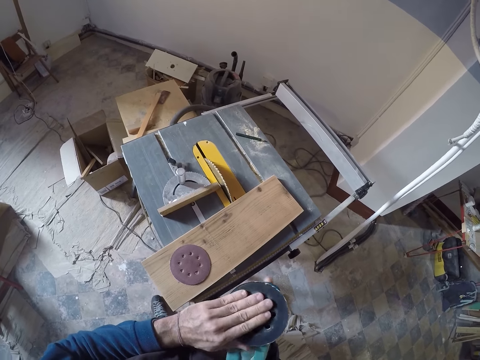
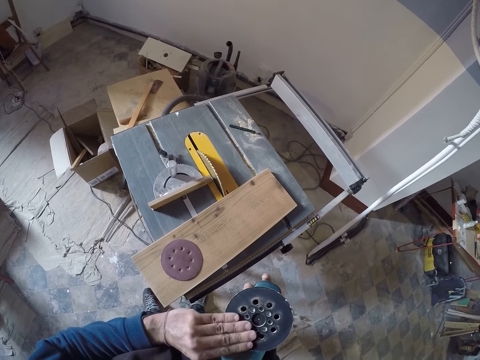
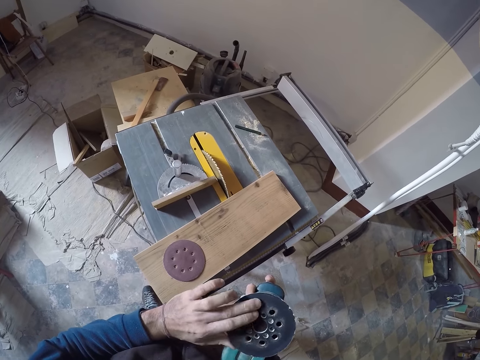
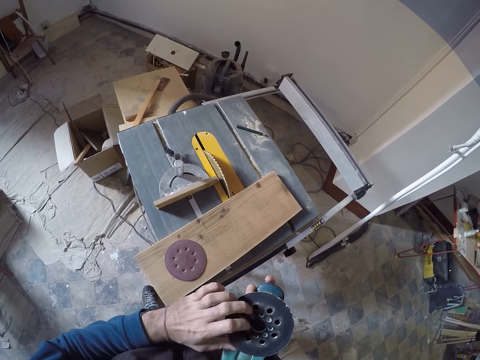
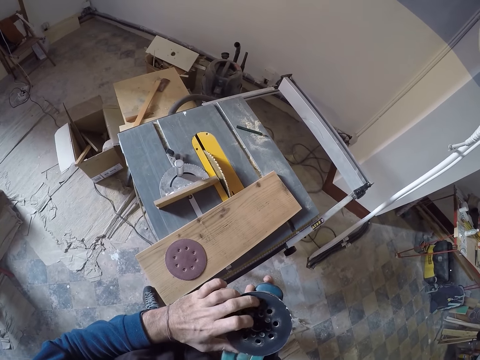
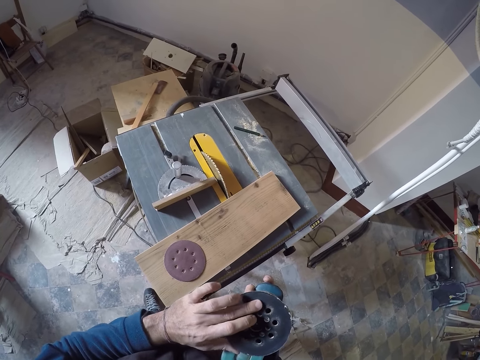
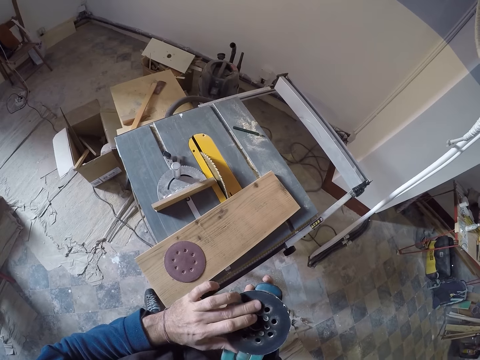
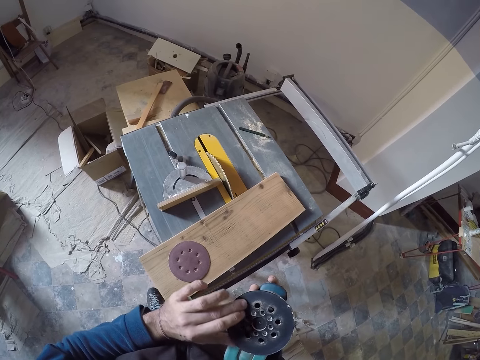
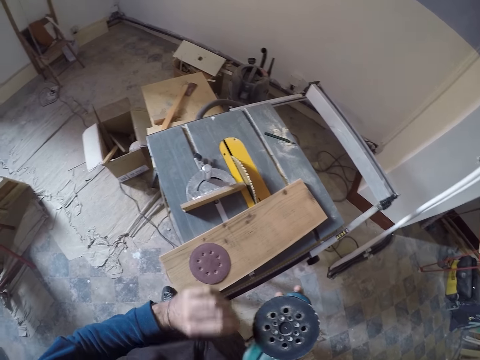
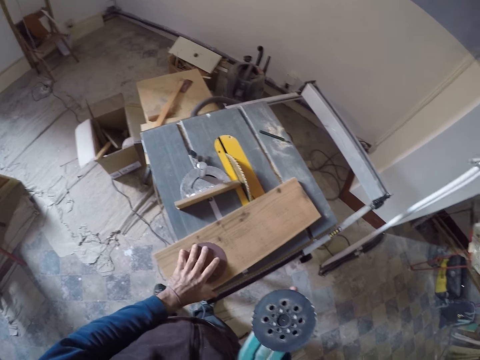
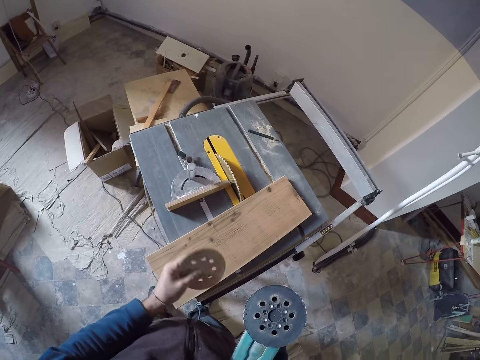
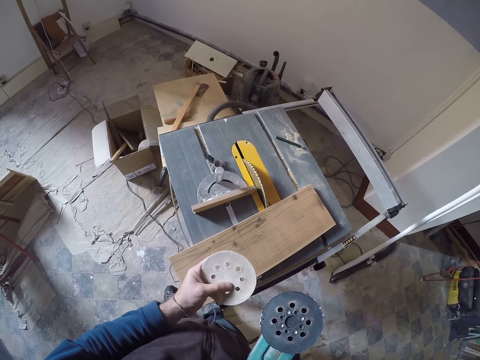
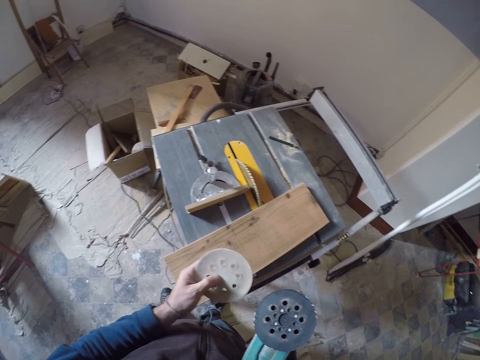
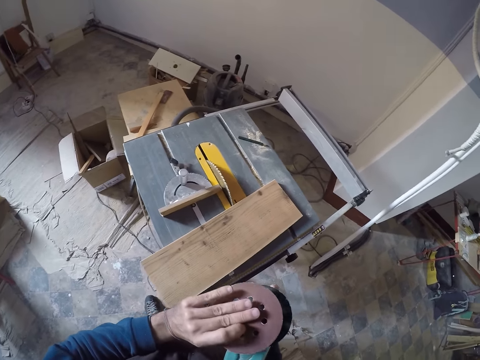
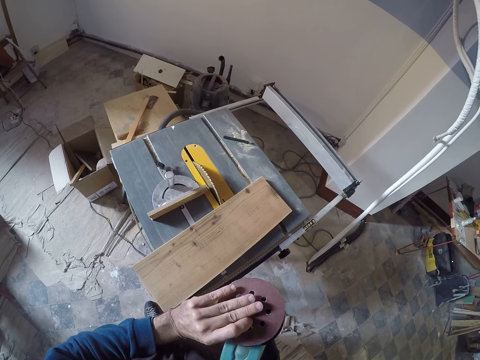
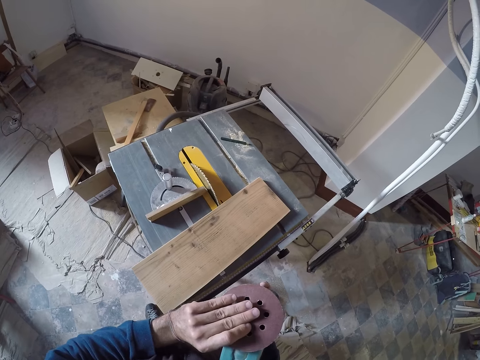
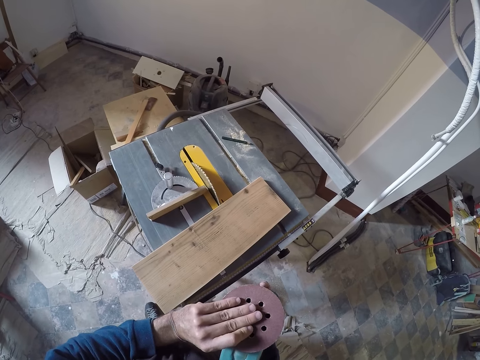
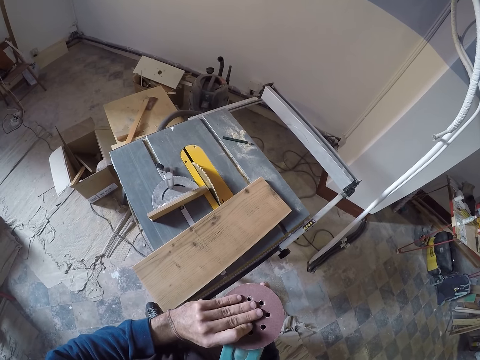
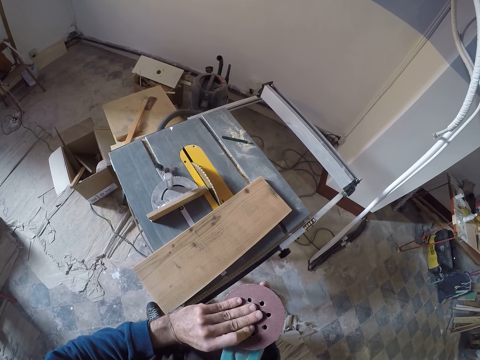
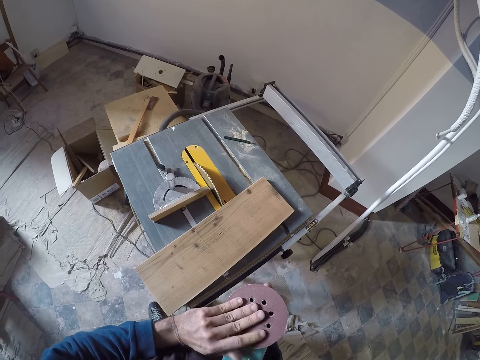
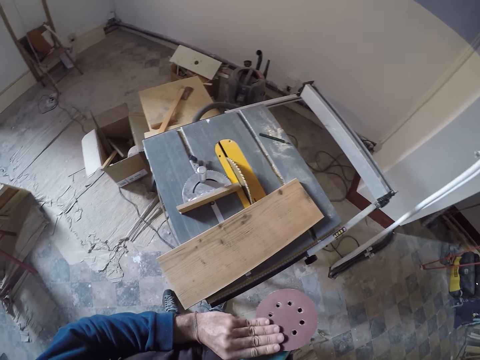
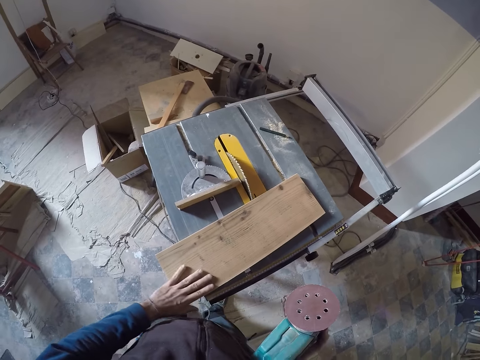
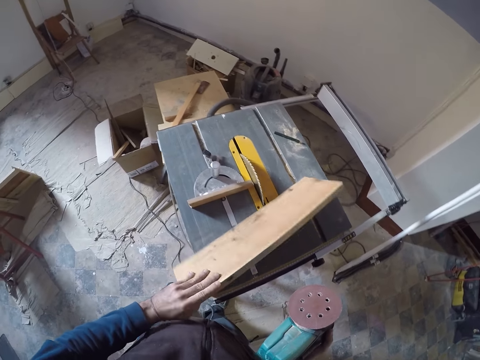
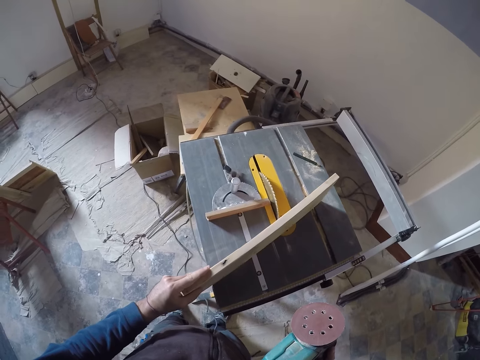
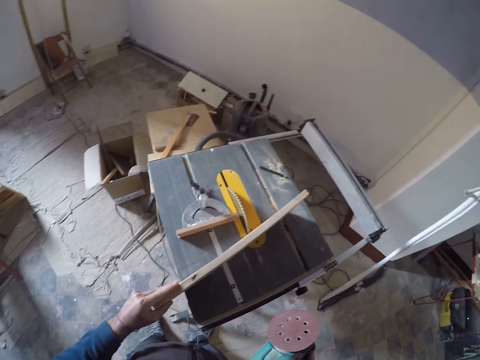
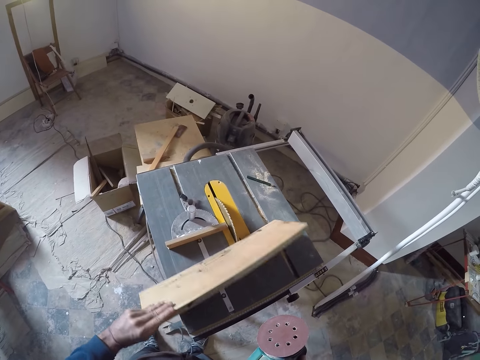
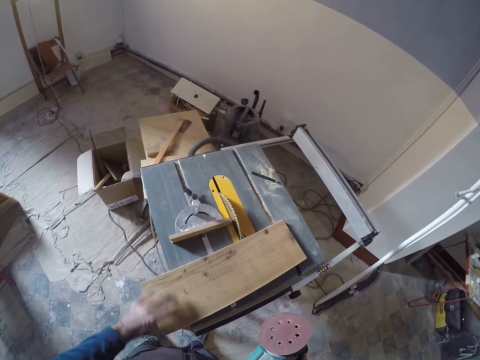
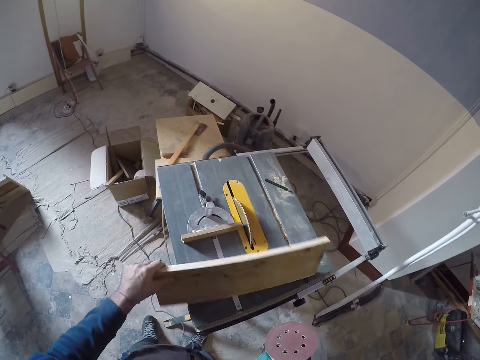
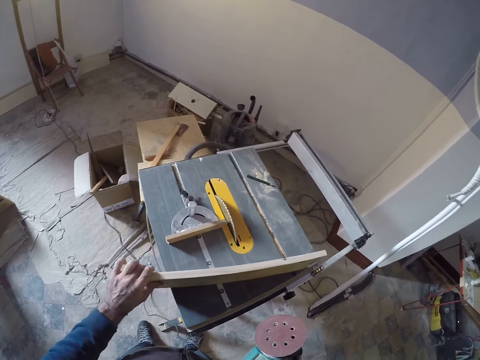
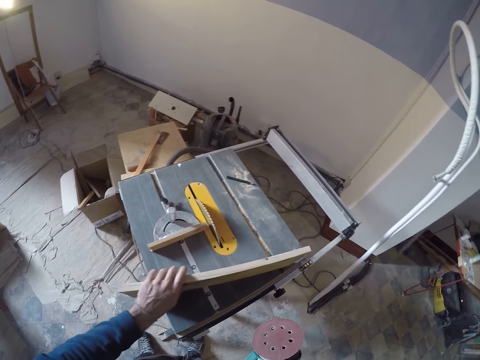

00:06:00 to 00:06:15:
The camera wearer picks up the sanding disc on the wood with his left hand. He rubs his left thumb on the sanding disc. He places the sanding disc on the surface of the sander with his left hand. He turns over the wood horizontally on the table saw with his left hand. He drops the wood on the table saw with his left hand. He turns over the wood horizontally on the table saw with his left hand.

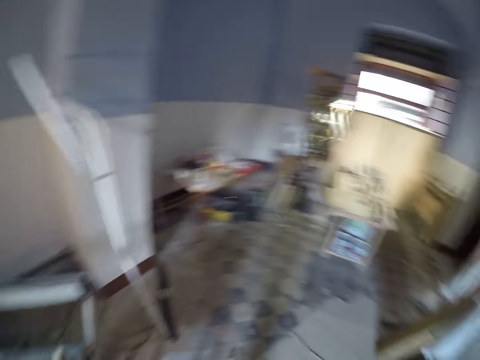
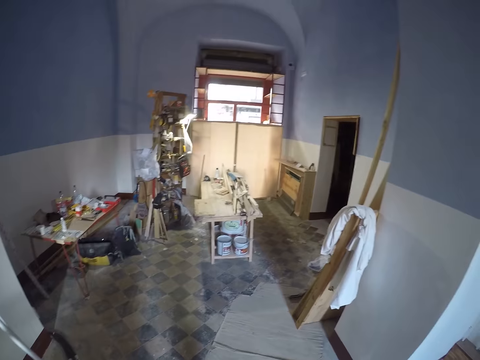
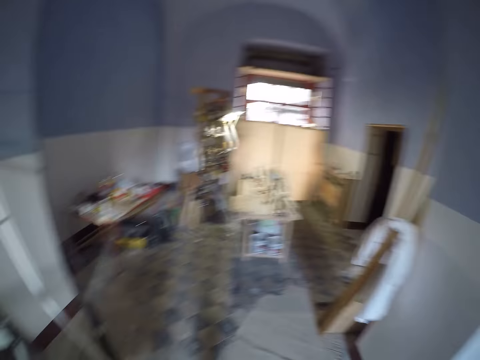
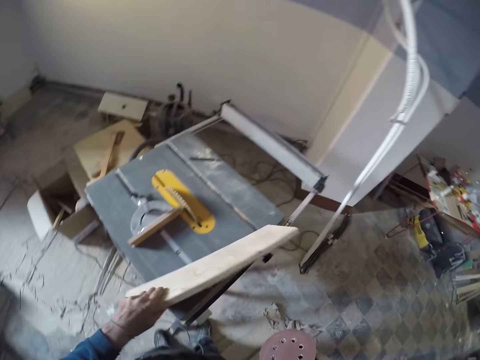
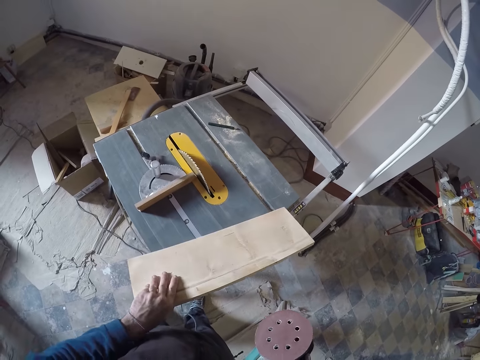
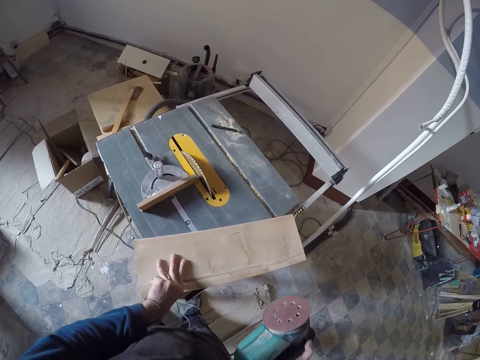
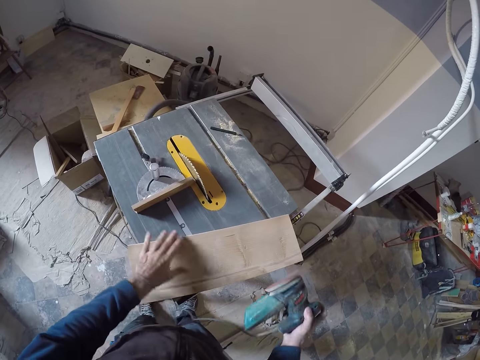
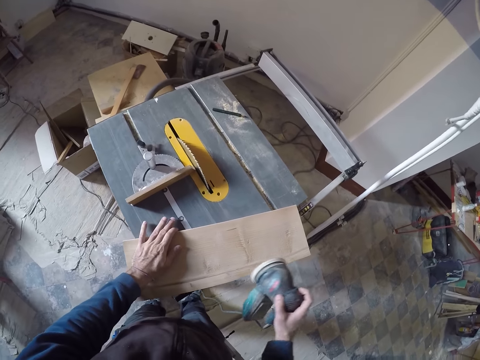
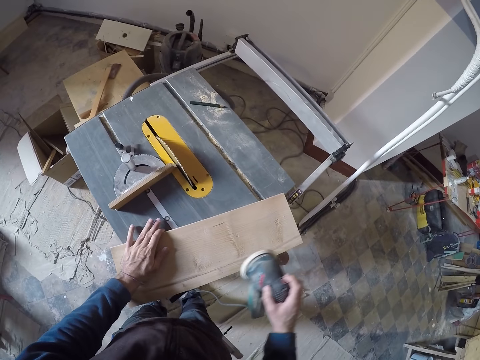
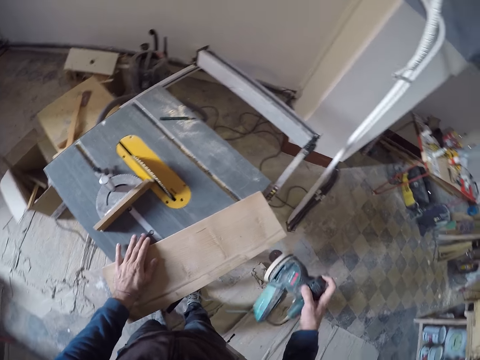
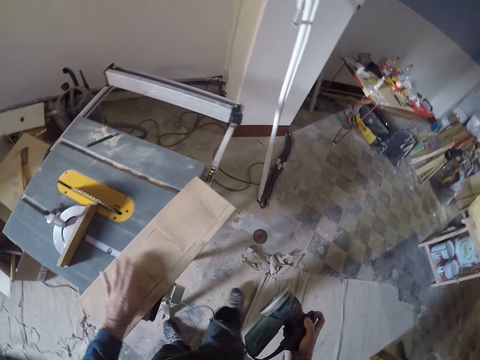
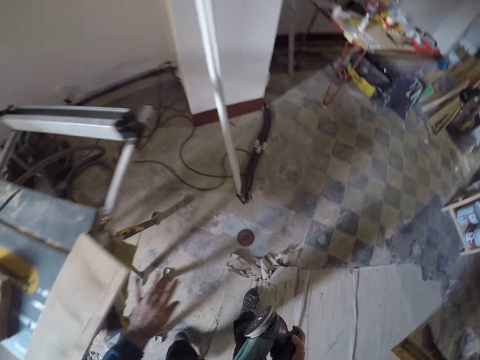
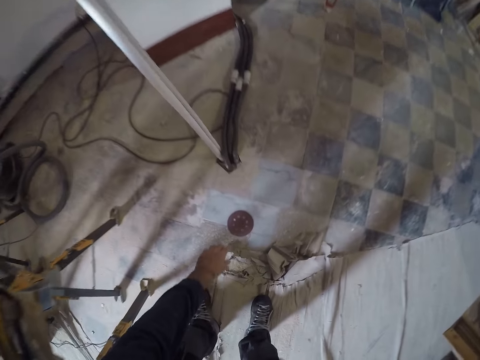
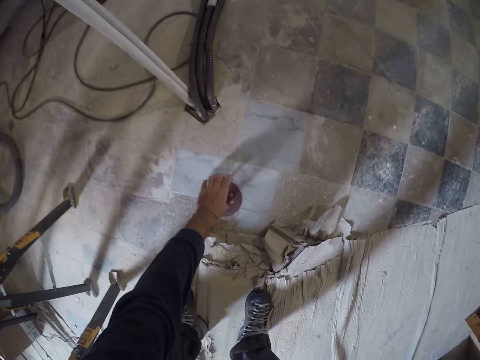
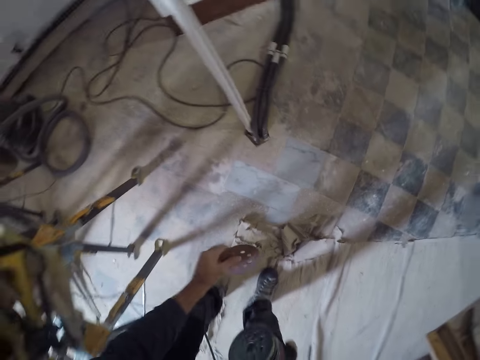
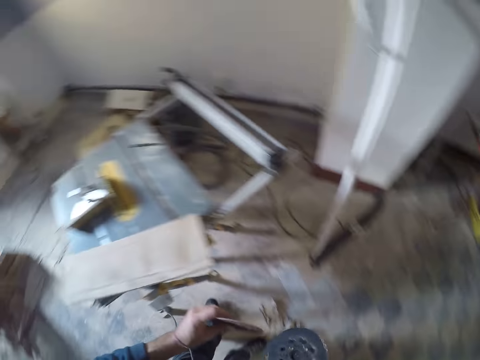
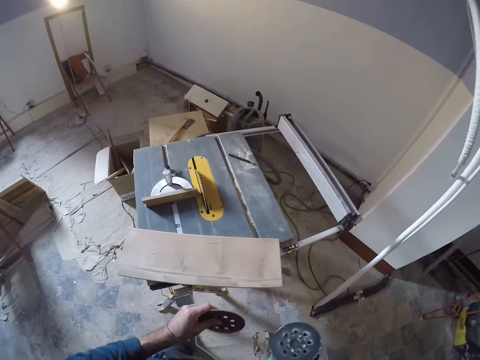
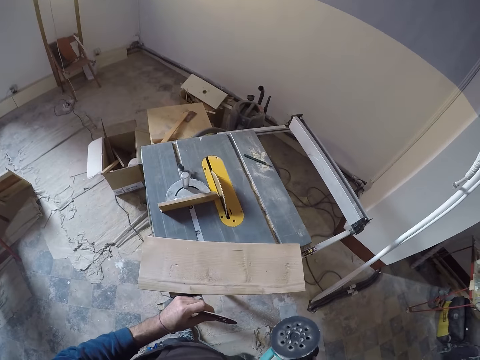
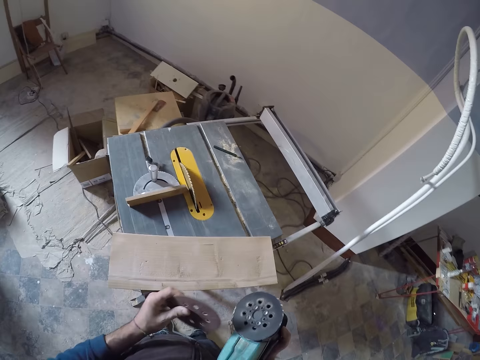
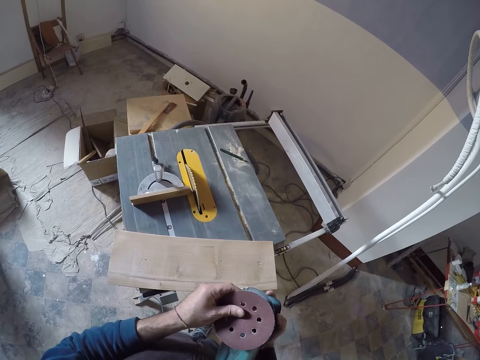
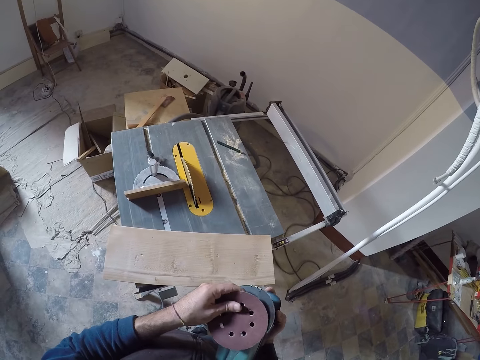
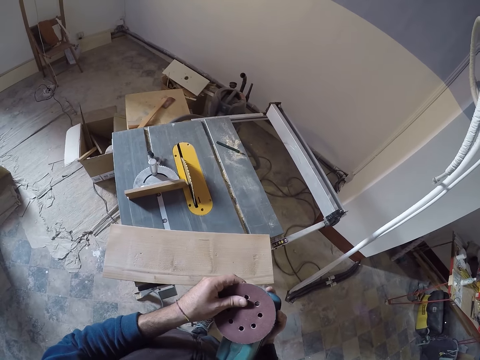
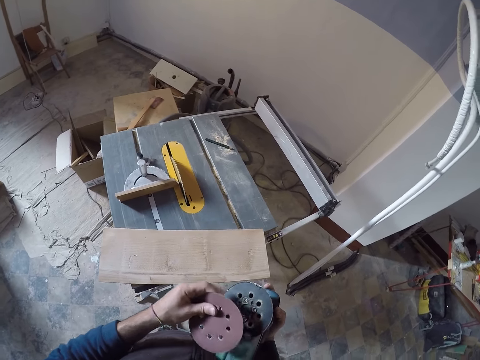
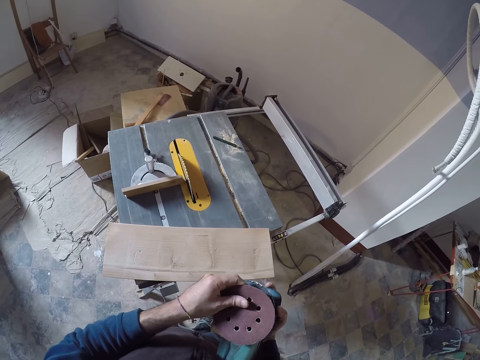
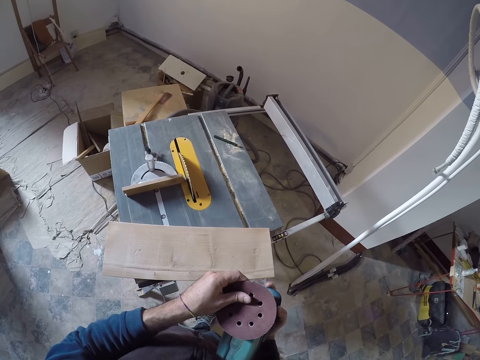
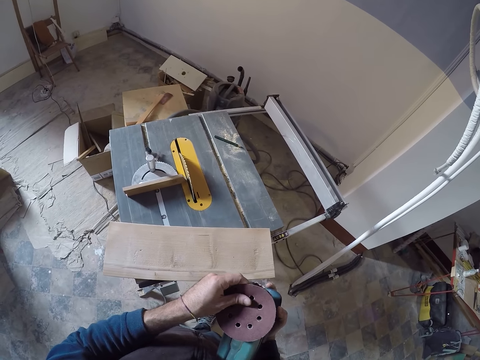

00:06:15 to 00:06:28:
The camera wearer looks around the room. He drops the wood on the table saw with his left hand. He holds the wood on the table saw with his left hand. He smoothens the edge of the wood with the sander in his right hand. He picks up the sanding disc on the floor with his left hand. He fixes the sanding disc on the sander with his left hand.
